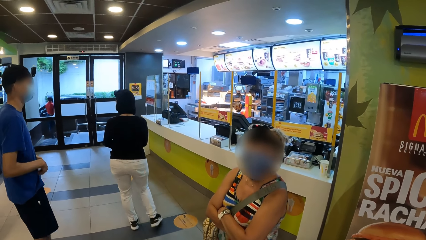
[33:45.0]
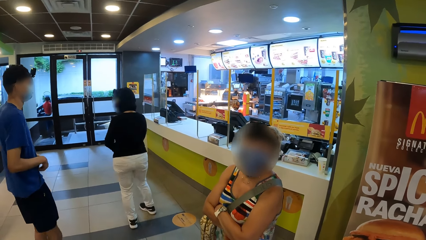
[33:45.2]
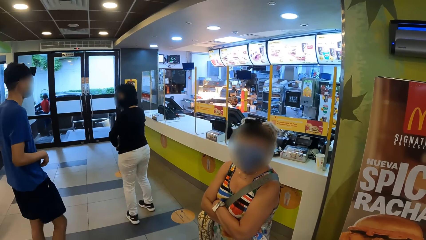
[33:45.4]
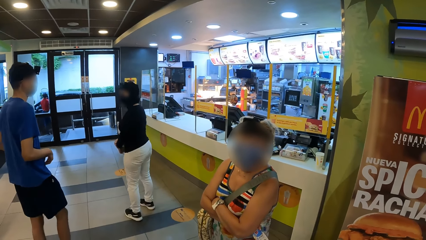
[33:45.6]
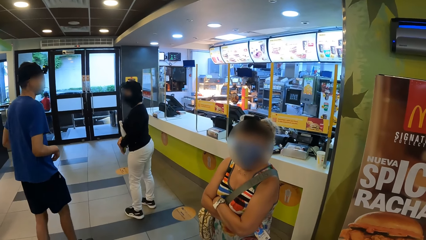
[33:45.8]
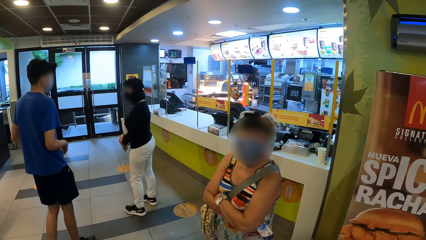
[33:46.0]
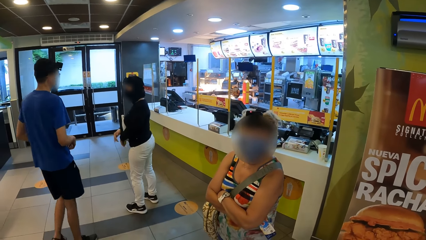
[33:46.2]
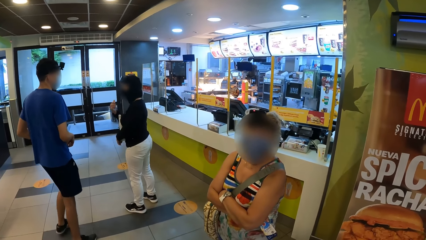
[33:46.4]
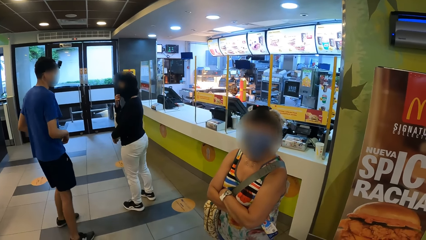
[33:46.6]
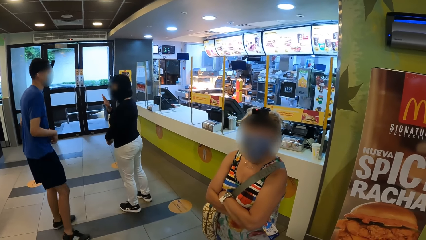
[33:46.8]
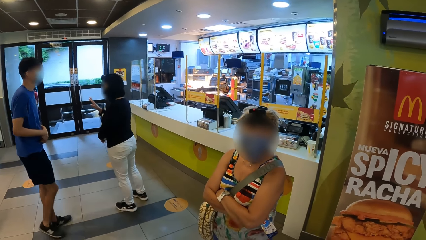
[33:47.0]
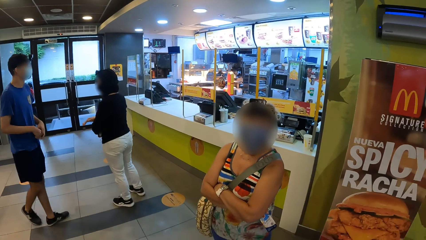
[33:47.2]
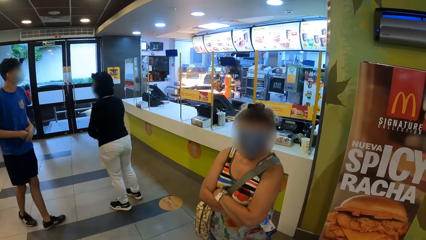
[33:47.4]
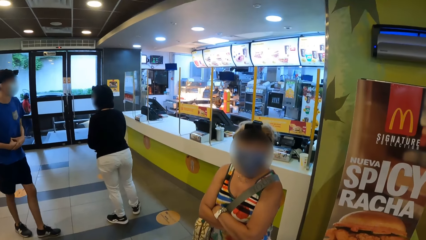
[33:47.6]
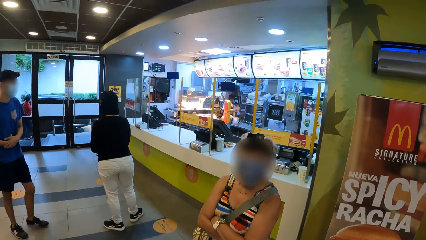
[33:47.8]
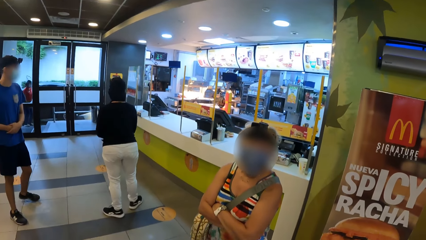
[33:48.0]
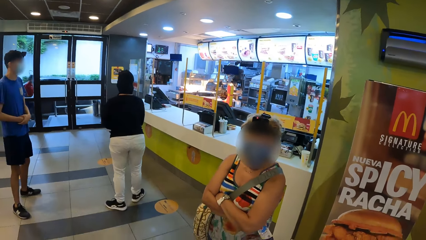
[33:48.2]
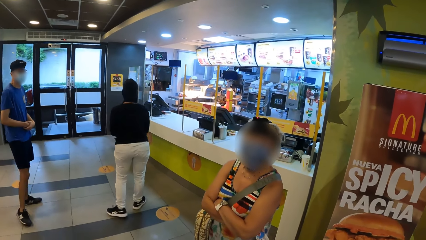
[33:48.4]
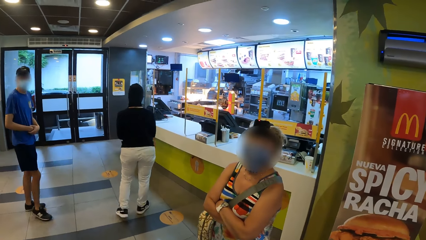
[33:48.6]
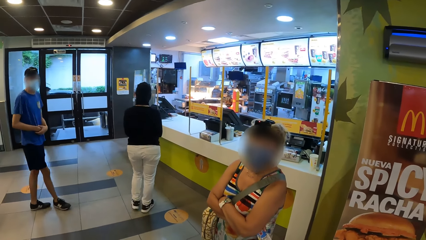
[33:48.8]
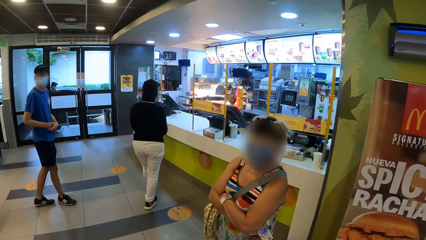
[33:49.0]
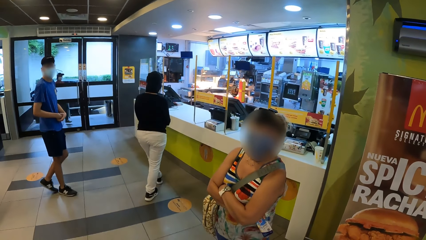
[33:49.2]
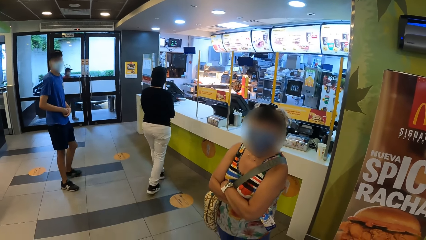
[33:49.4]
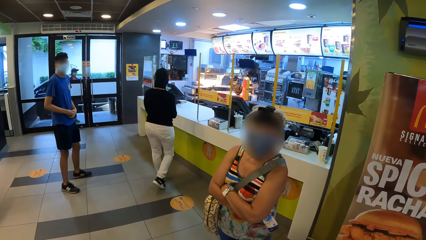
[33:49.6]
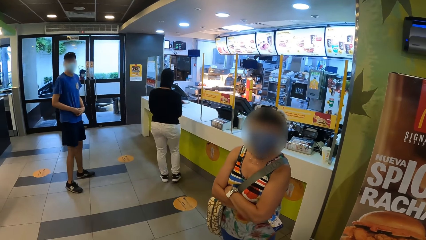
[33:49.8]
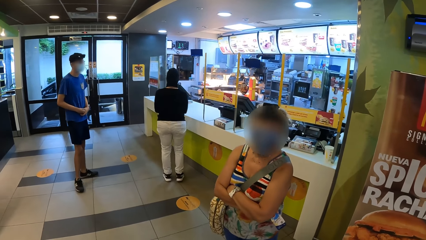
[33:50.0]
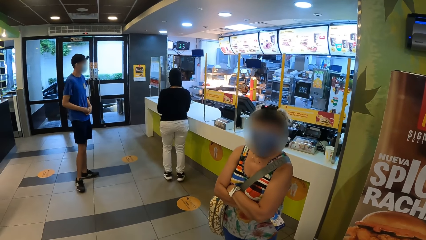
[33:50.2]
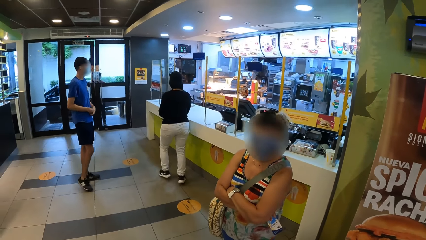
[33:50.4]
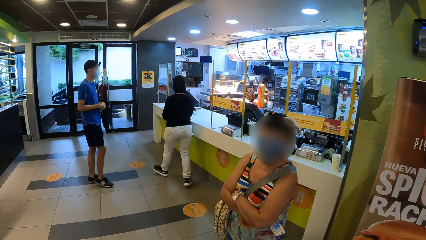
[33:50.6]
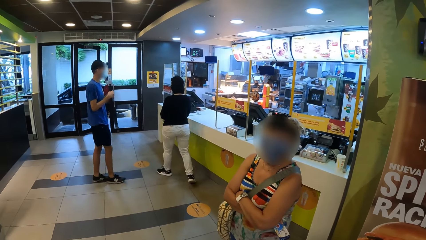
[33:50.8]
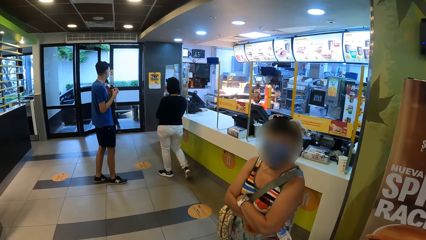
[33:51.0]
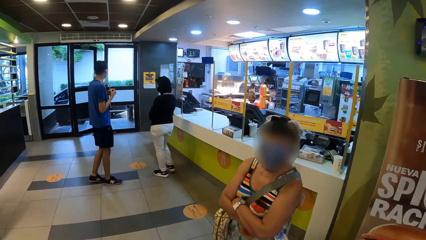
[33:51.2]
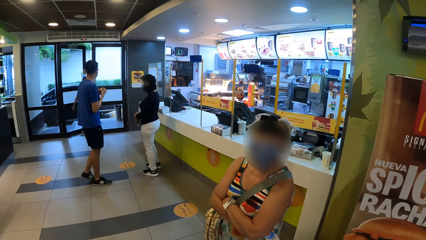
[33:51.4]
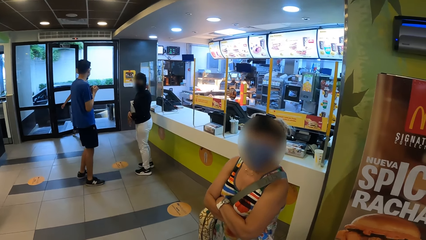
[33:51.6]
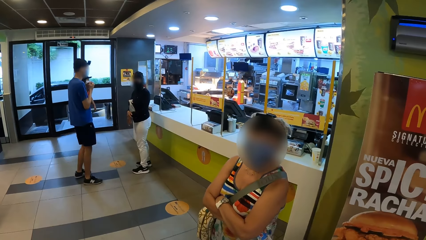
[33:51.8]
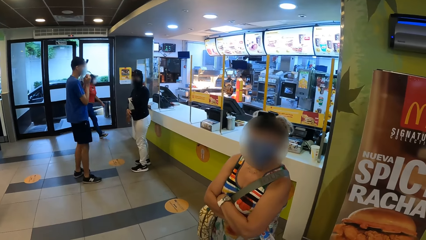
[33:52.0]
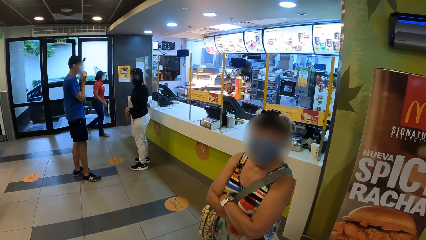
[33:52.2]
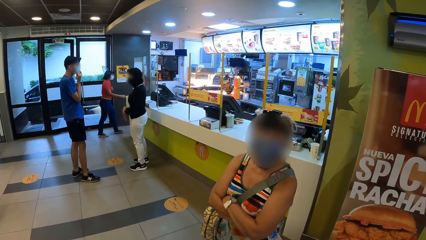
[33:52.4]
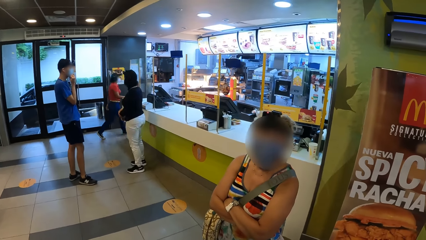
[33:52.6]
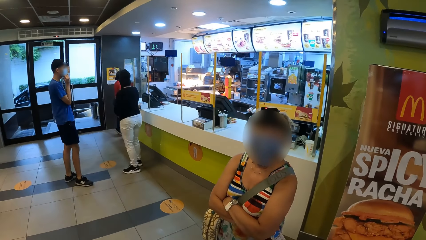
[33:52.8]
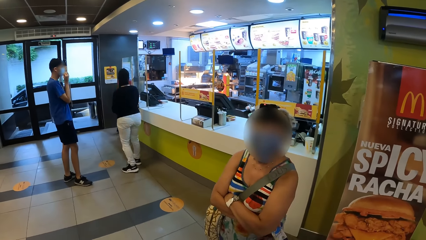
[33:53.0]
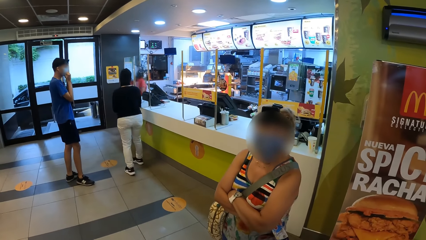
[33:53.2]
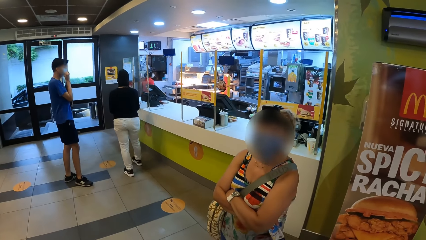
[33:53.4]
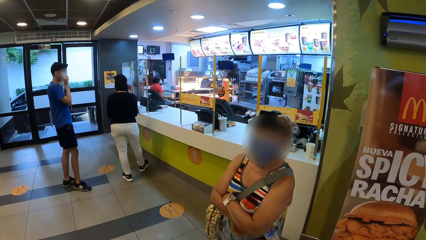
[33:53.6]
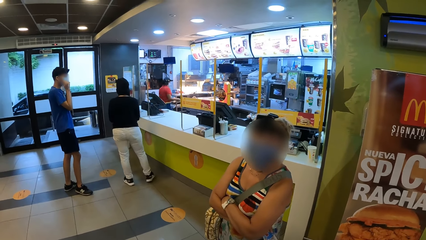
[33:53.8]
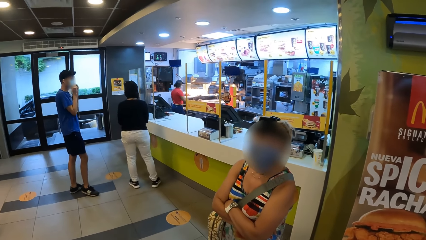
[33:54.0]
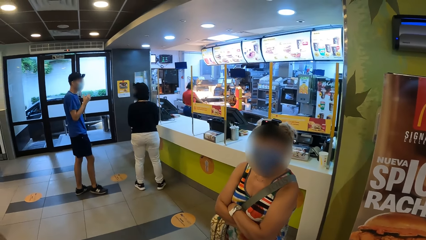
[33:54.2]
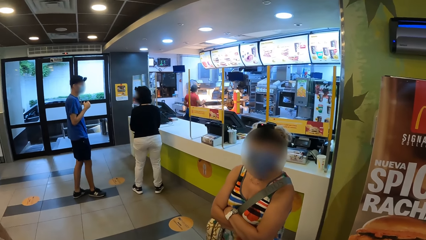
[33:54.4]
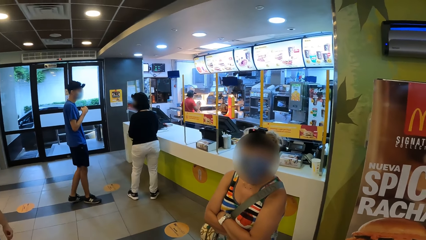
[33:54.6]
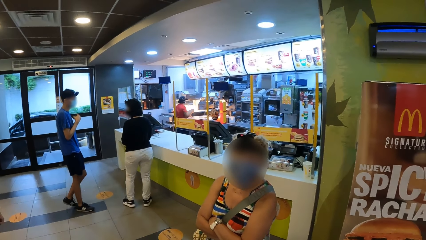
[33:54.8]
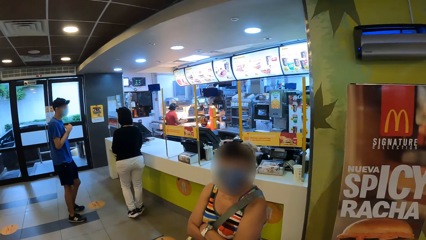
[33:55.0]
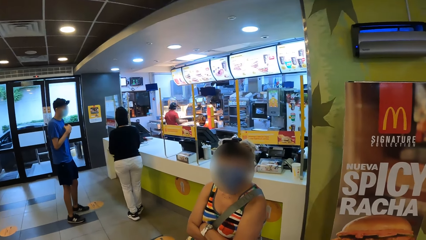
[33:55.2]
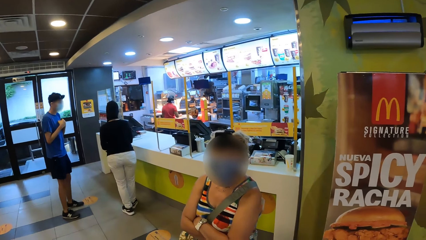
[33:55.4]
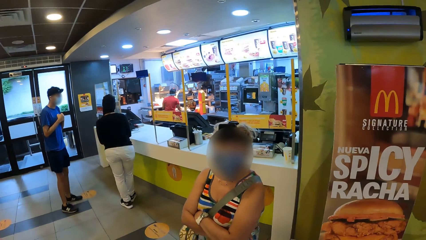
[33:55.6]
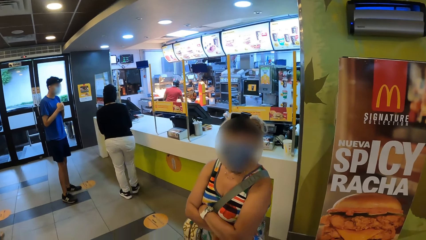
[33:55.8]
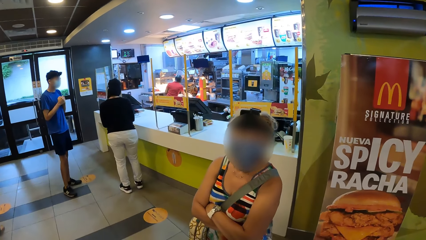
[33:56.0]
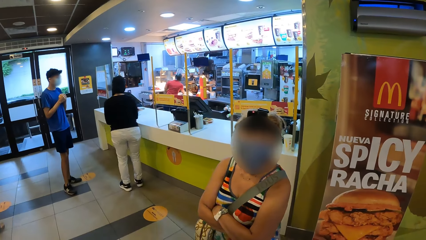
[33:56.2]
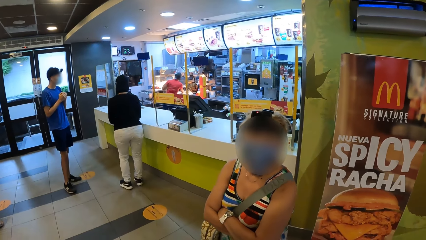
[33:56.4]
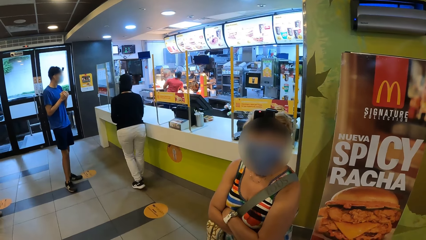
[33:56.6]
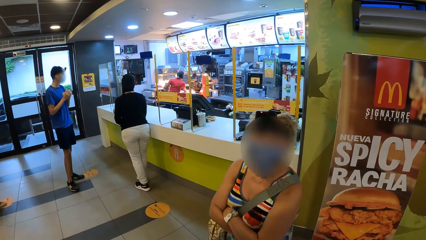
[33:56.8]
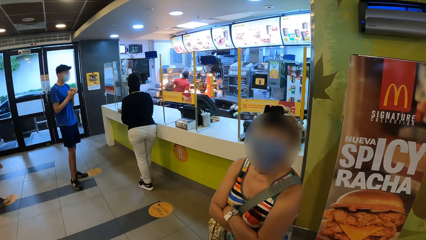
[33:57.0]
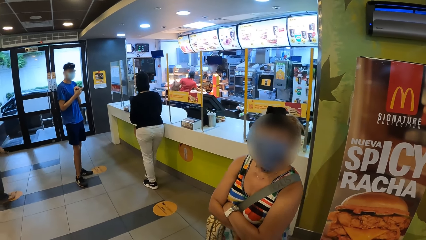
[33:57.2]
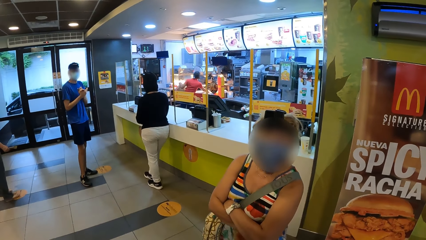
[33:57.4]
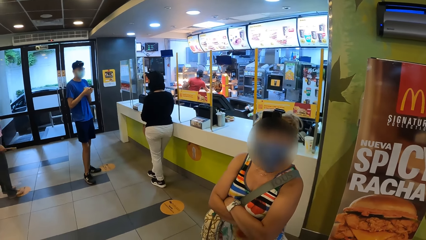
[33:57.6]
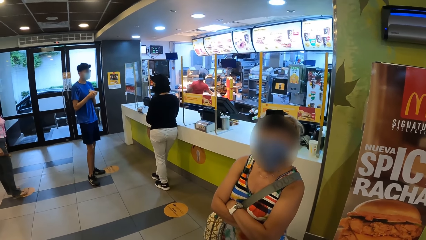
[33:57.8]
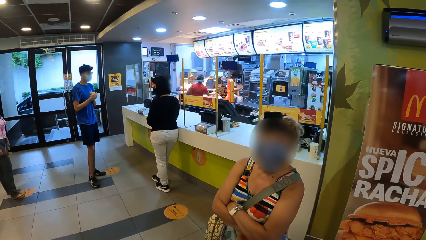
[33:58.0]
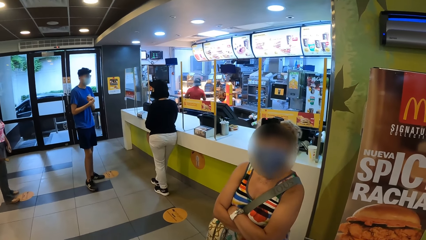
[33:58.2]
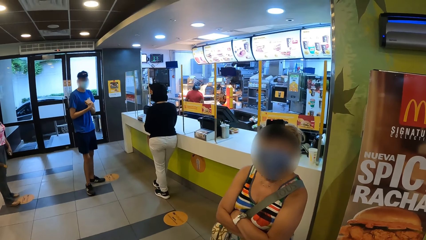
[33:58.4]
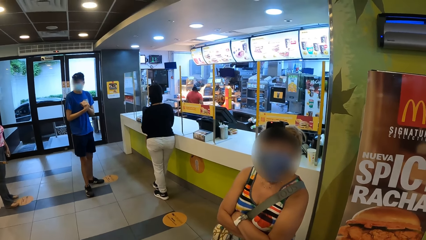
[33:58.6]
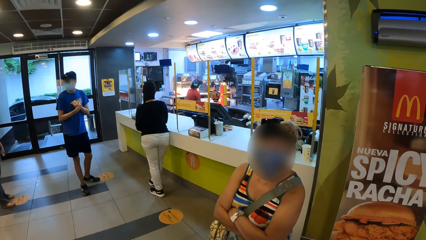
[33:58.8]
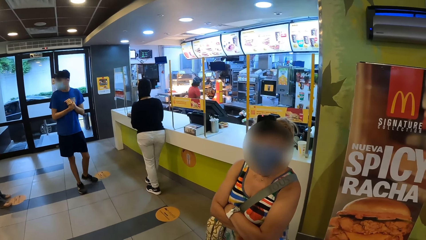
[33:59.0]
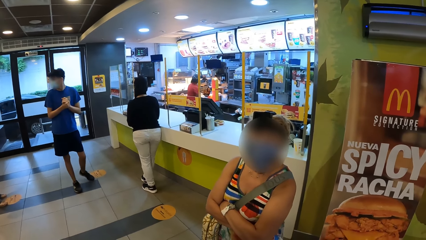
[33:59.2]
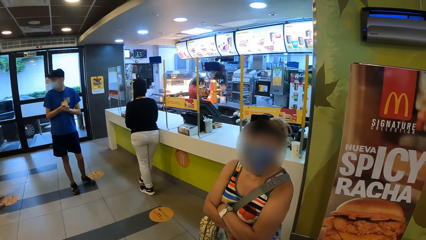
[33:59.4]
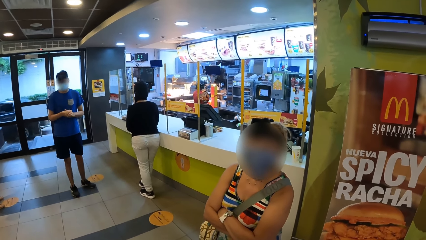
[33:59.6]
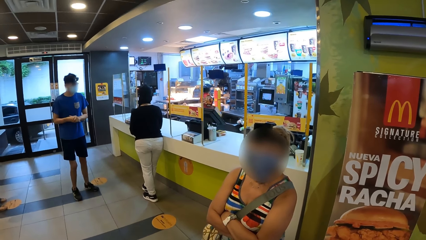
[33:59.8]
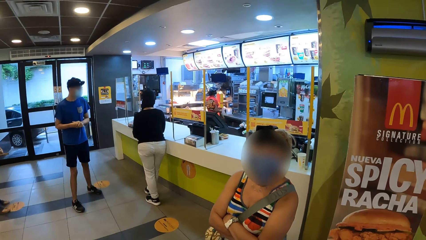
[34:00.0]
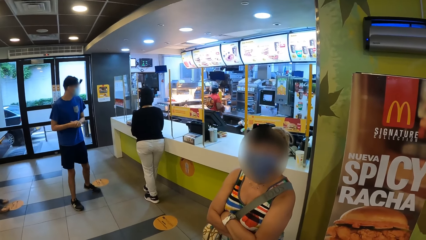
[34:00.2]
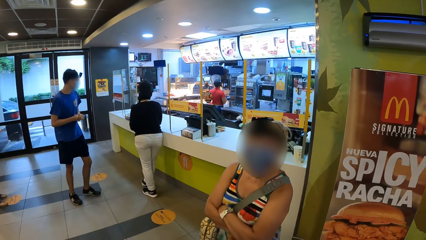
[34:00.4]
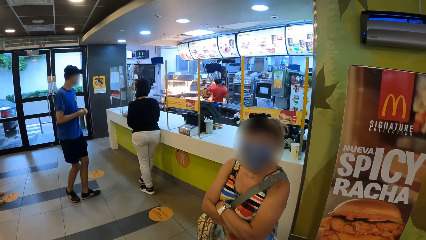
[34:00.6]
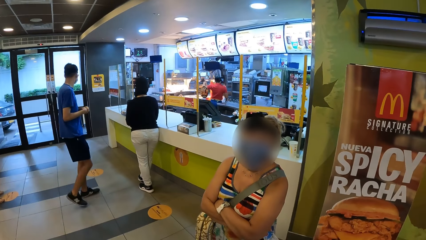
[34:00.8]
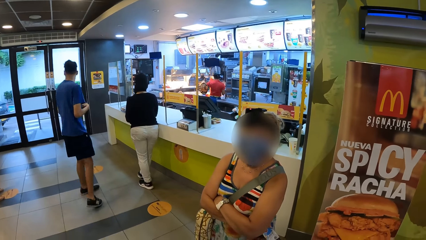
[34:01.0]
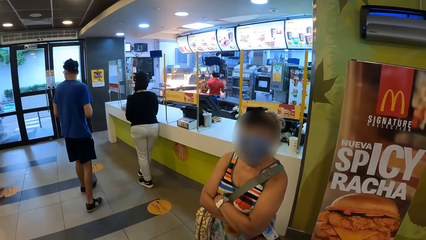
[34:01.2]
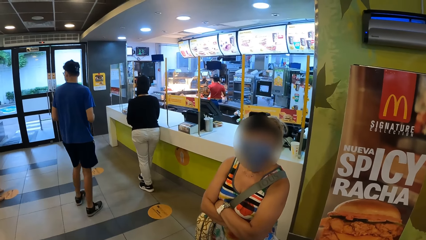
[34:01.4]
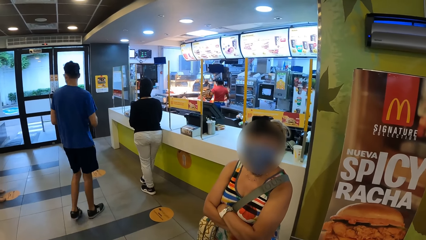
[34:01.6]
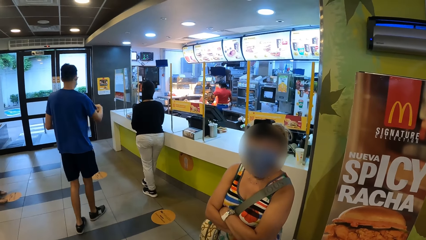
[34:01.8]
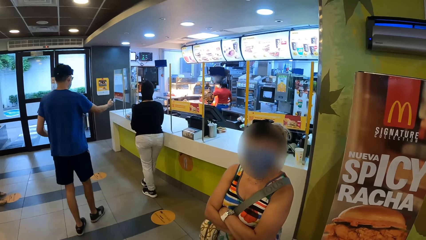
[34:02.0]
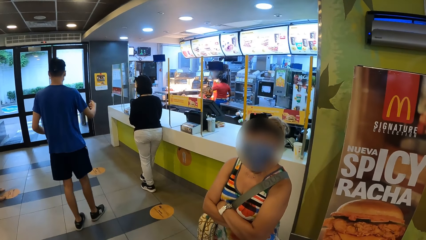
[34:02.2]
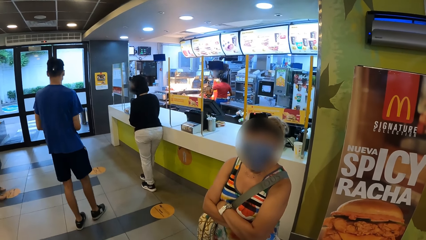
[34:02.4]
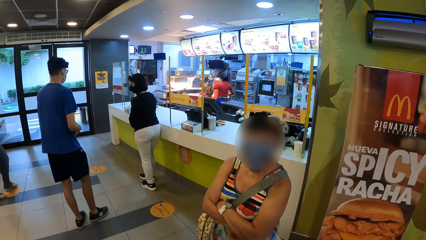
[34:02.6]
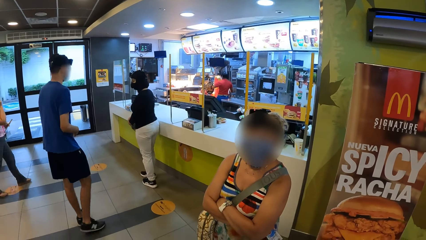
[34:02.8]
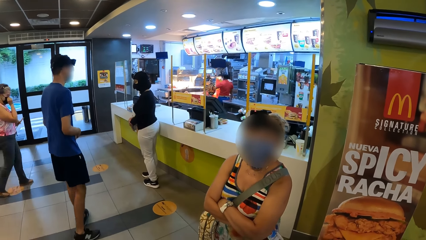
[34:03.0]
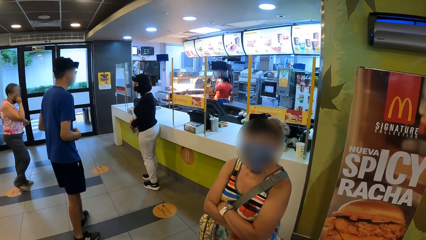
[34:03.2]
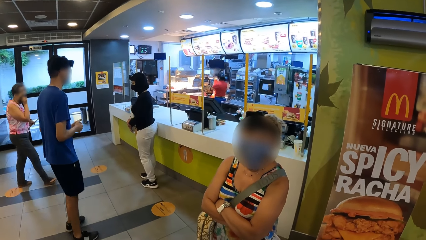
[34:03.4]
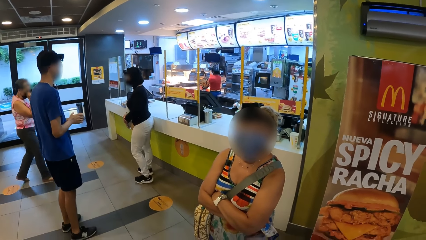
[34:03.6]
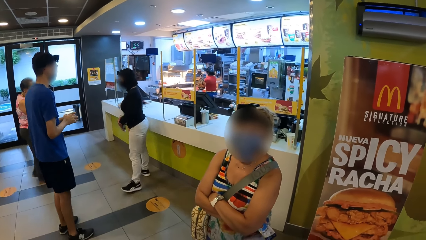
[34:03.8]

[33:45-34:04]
A person walks around. Another person walks around. The camera wearer looks around. The second person turns around.
